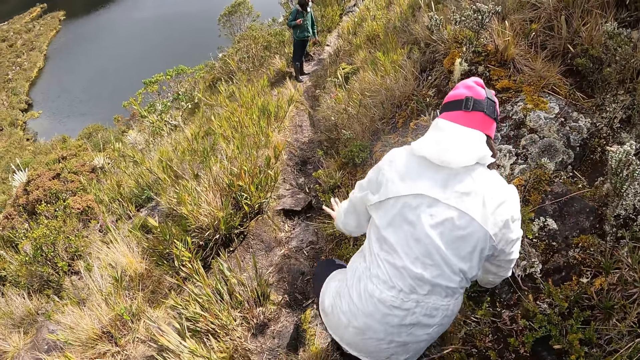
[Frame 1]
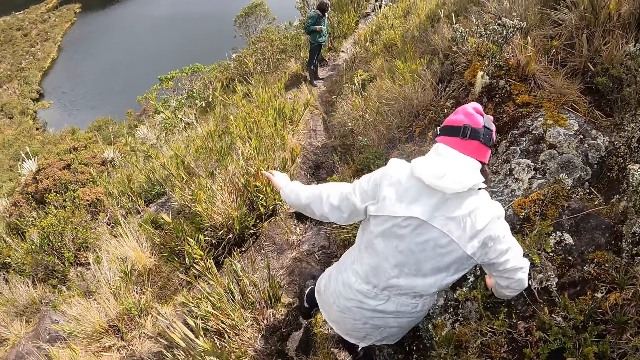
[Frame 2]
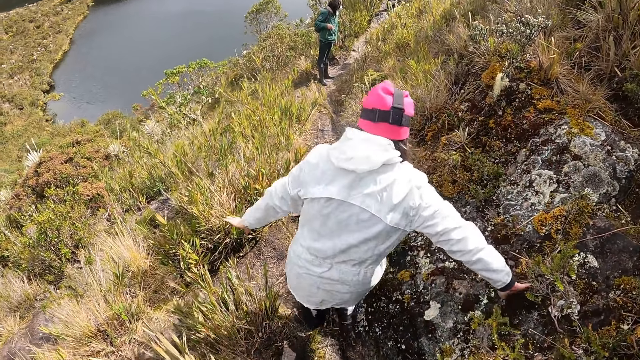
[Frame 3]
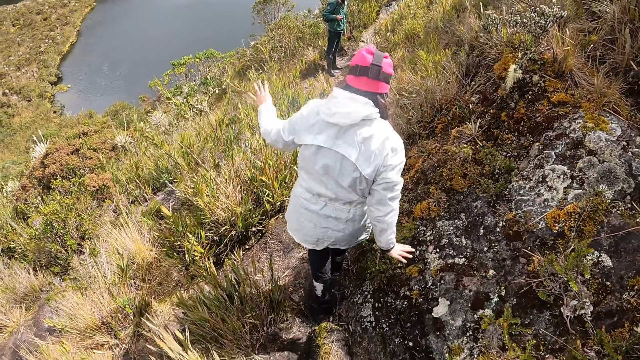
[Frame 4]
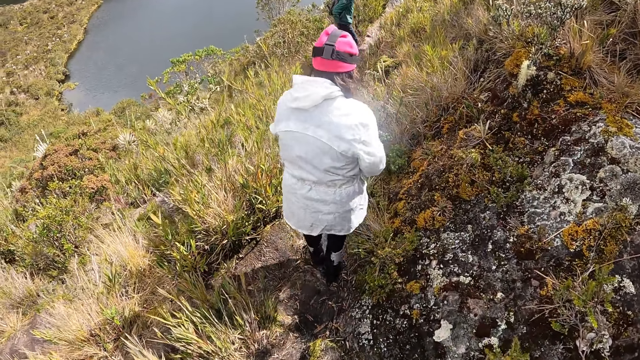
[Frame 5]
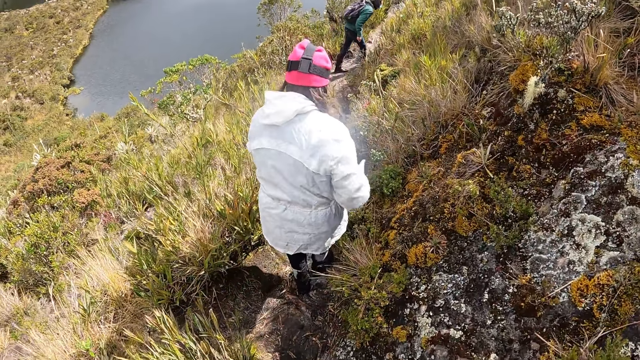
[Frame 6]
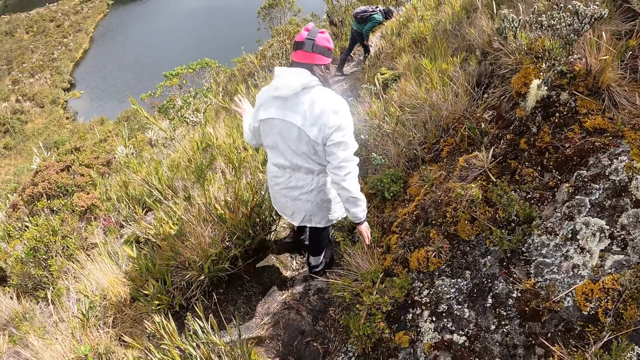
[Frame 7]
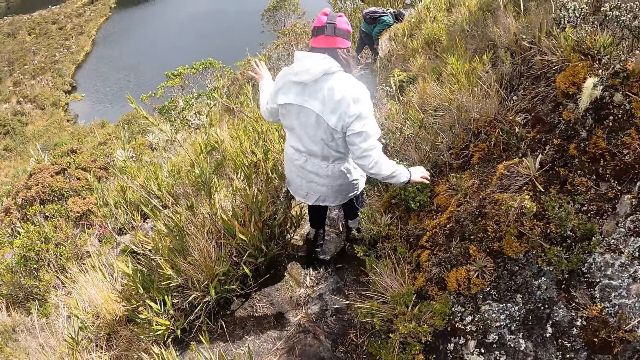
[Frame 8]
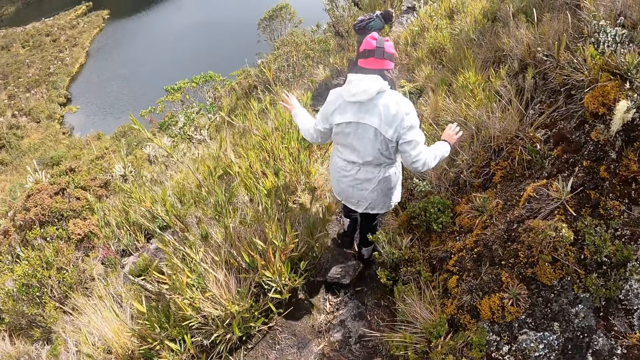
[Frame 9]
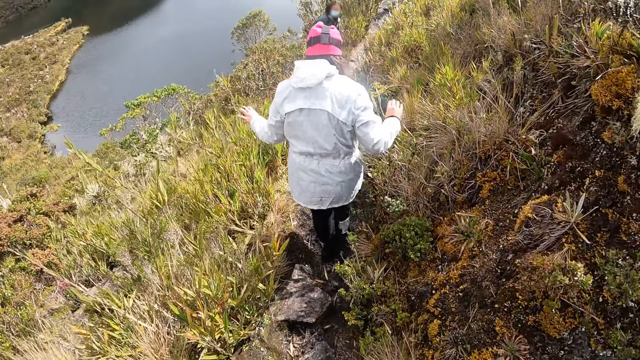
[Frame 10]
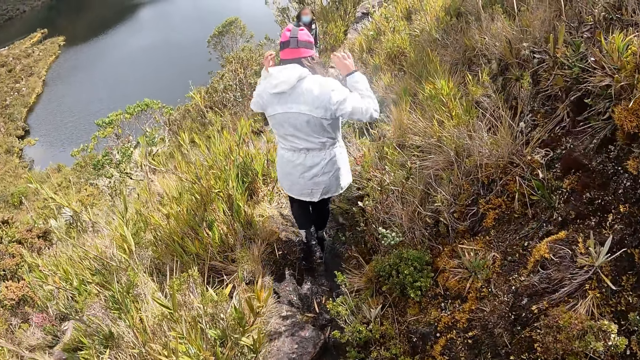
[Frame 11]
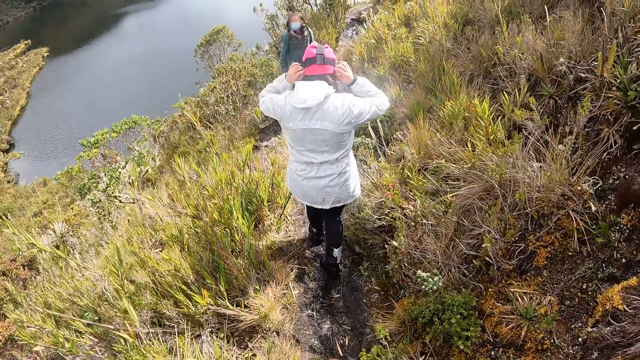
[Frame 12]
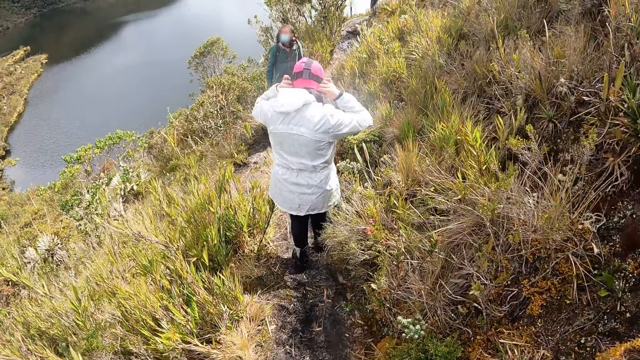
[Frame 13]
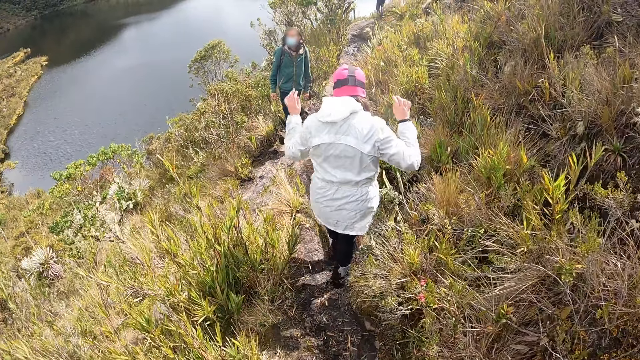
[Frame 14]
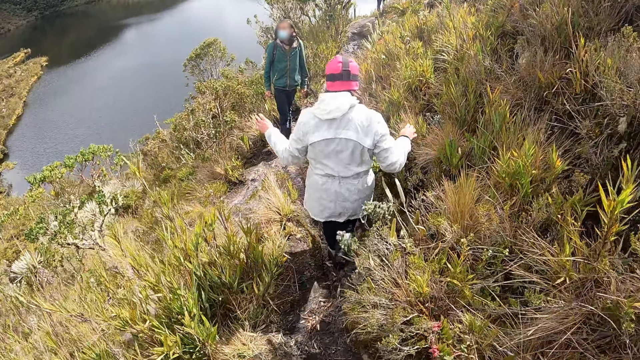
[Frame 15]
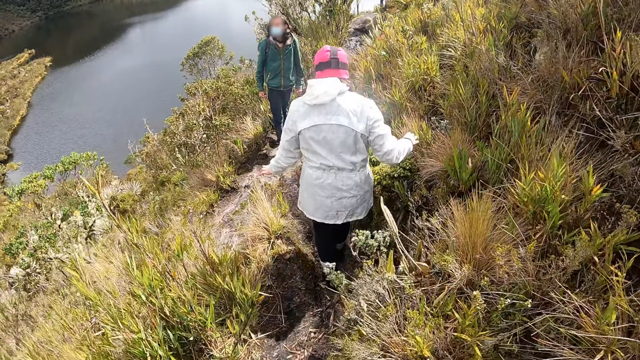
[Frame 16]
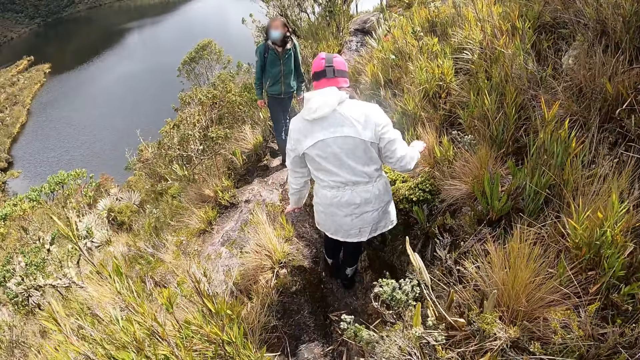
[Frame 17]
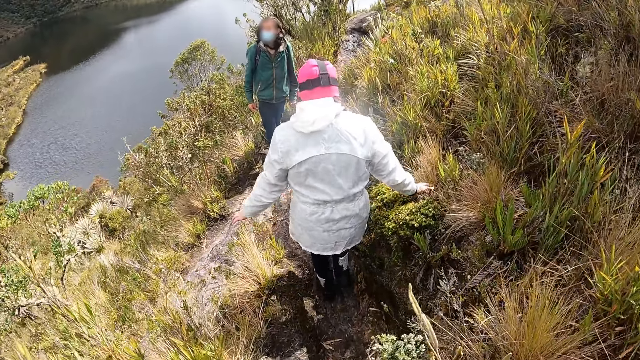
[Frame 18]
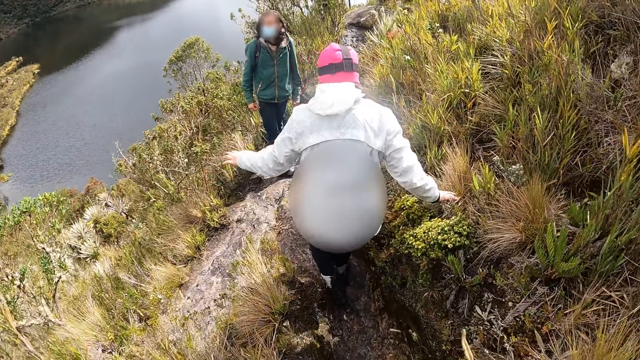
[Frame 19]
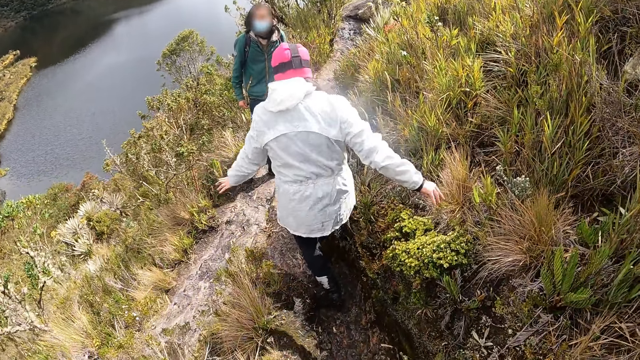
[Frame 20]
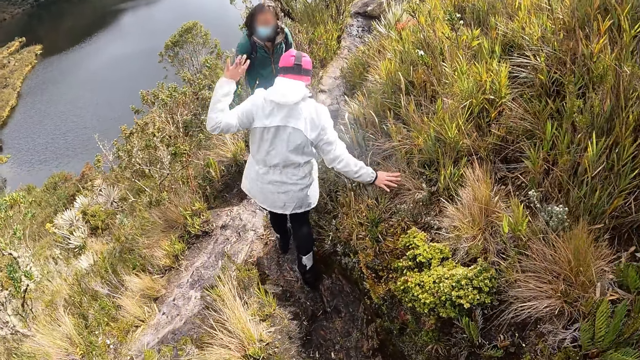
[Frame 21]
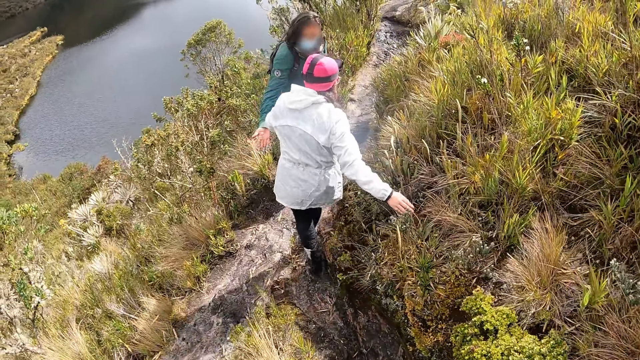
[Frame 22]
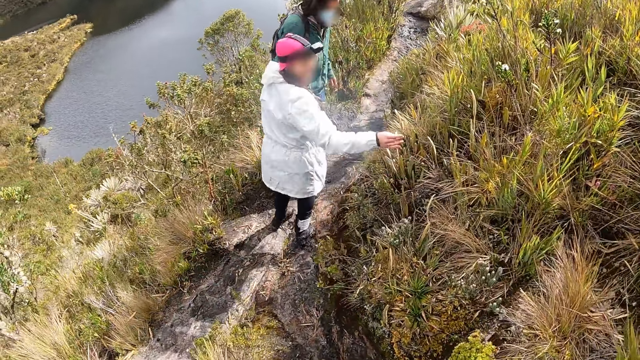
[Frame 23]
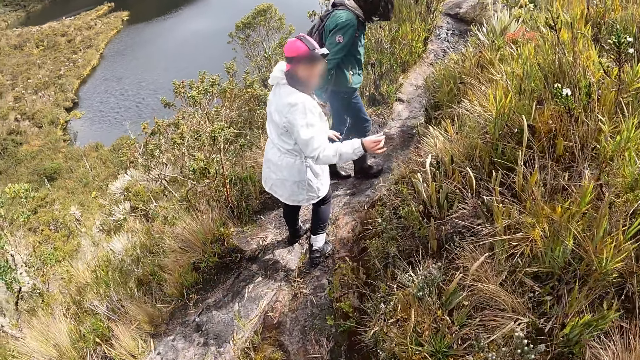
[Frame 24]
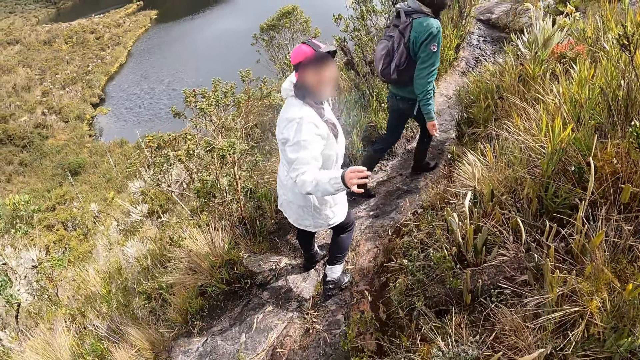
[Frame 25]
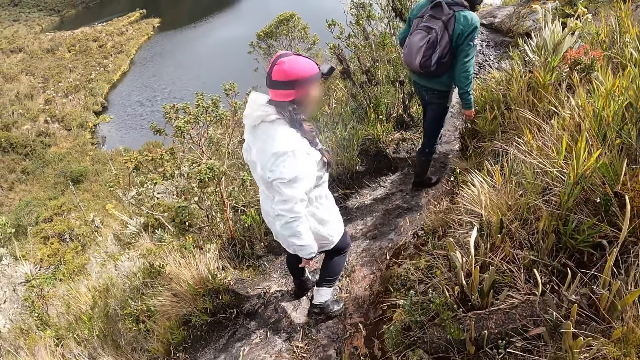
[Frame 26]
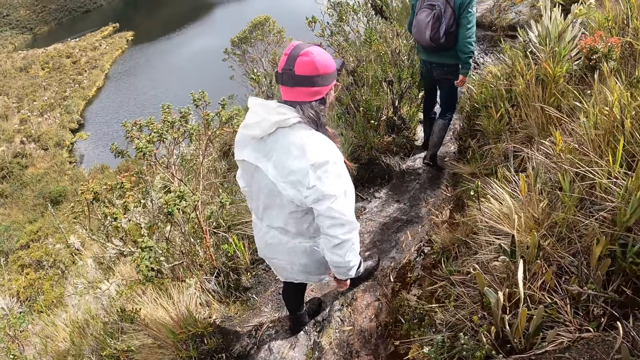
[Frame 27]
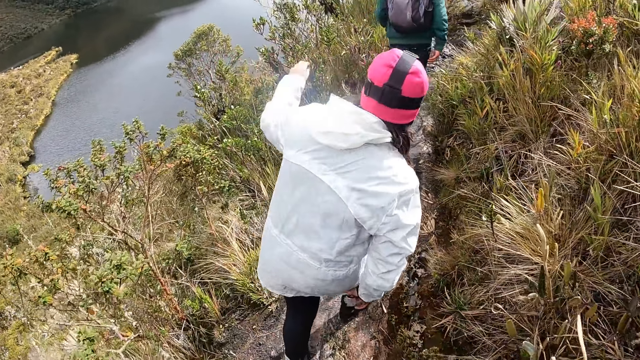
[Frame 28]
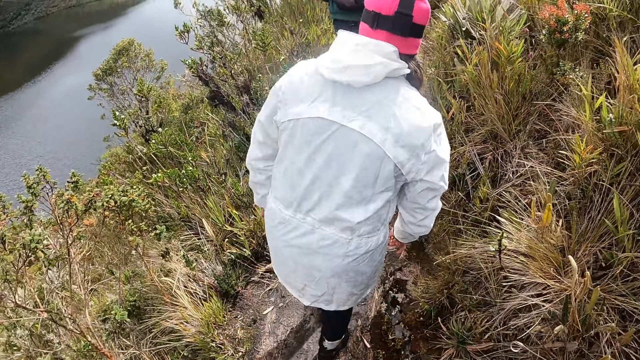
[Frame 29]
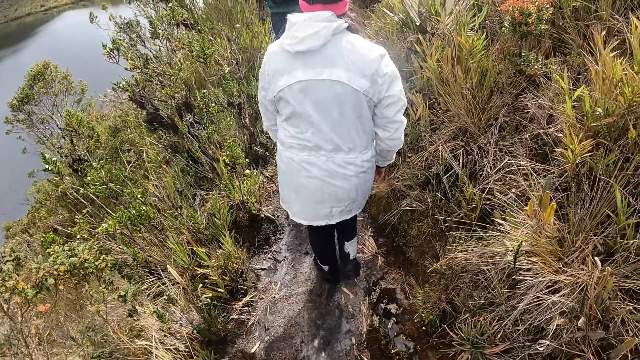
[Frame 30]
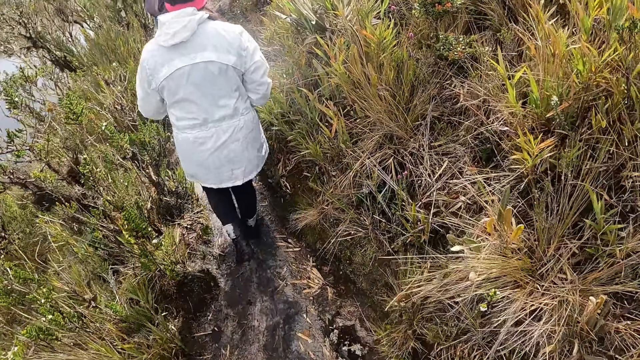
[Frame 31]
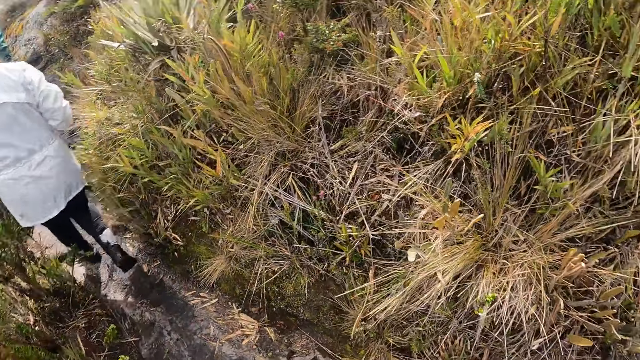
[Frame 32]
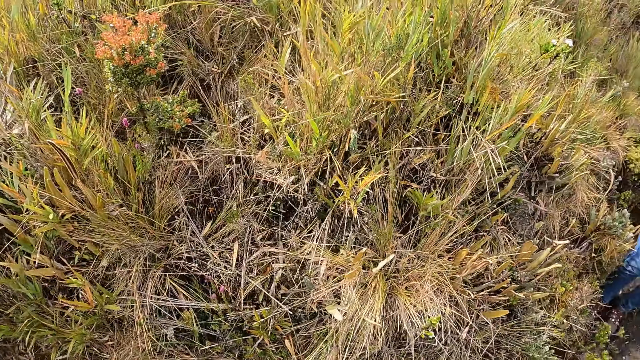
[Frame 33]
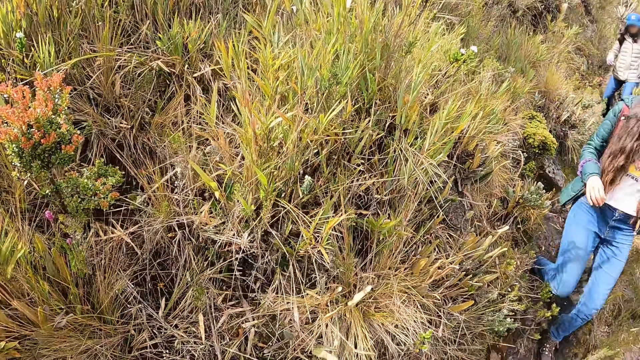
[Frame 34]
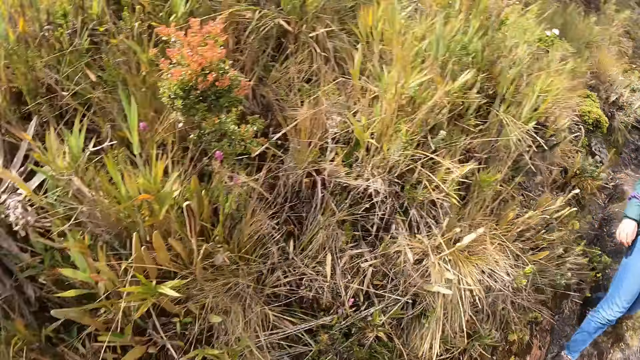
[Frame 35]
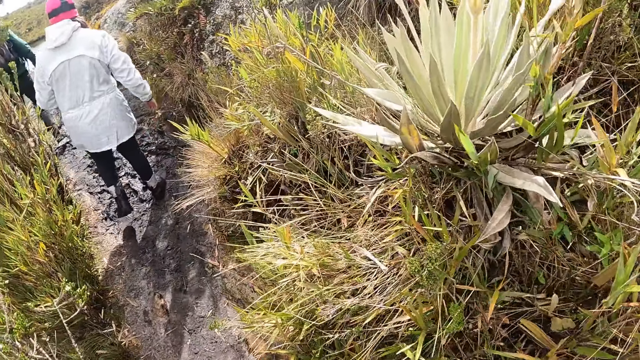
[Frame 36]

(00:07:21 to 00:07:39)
The woman adjusts a head warmer on her head with both hands. She places her right hand on some grasses. She converses with the camera wearer. She adjusts her cloth with her right hand. The camera wearer turns around and walks on a trail.

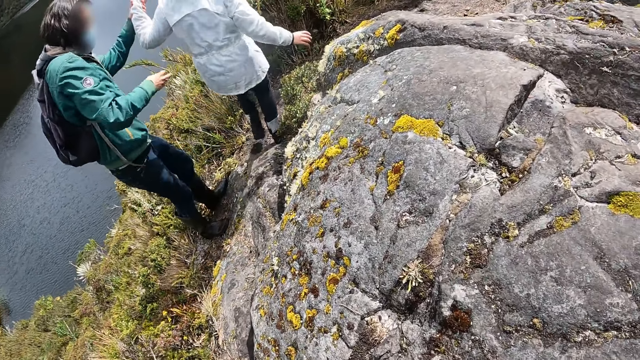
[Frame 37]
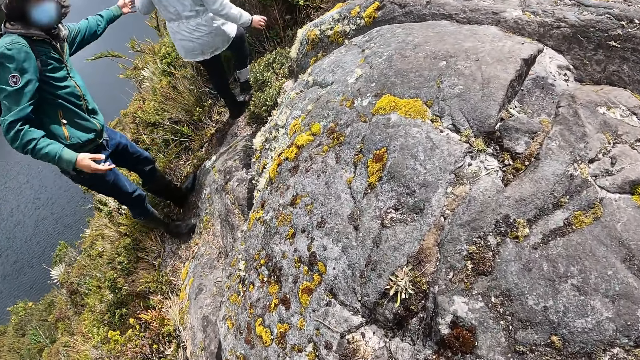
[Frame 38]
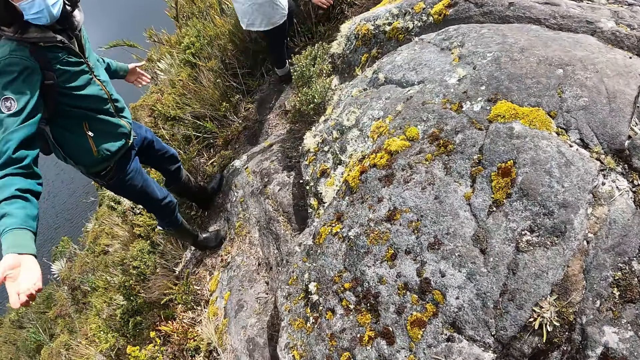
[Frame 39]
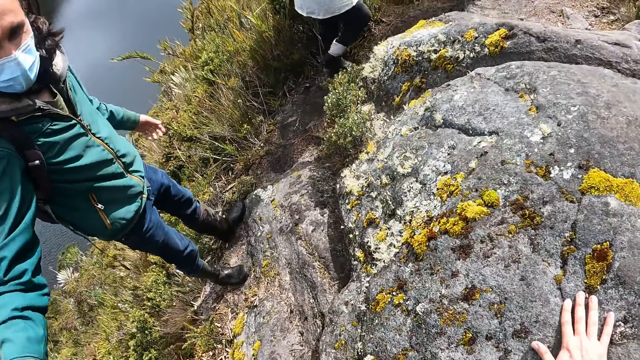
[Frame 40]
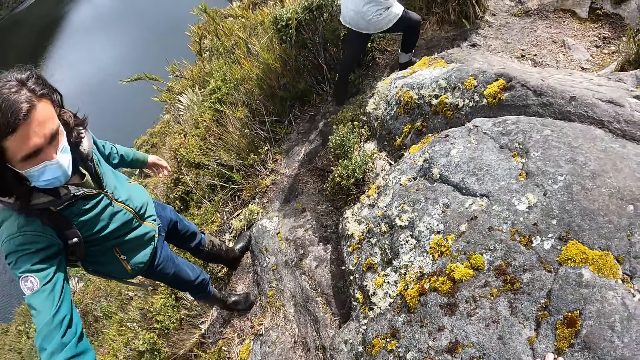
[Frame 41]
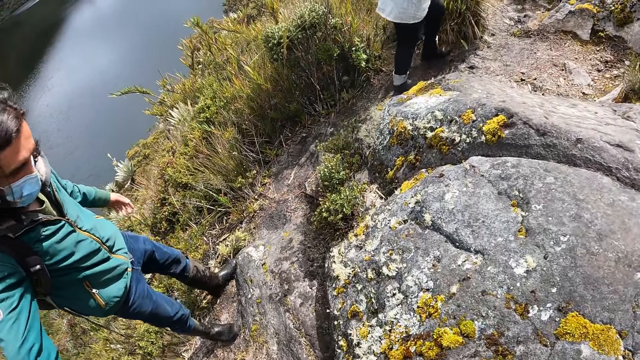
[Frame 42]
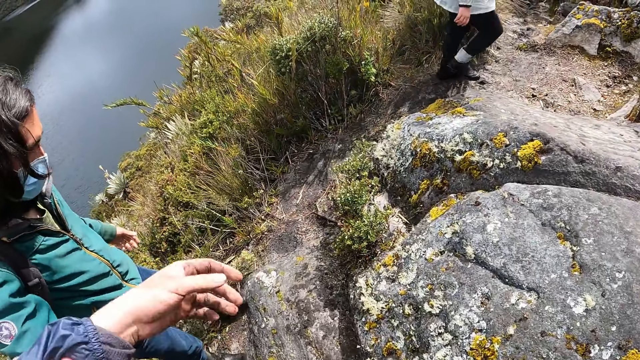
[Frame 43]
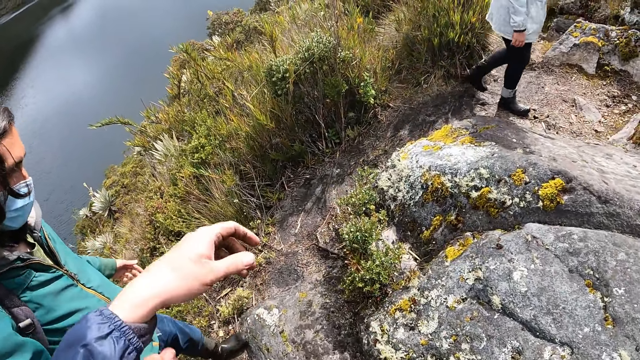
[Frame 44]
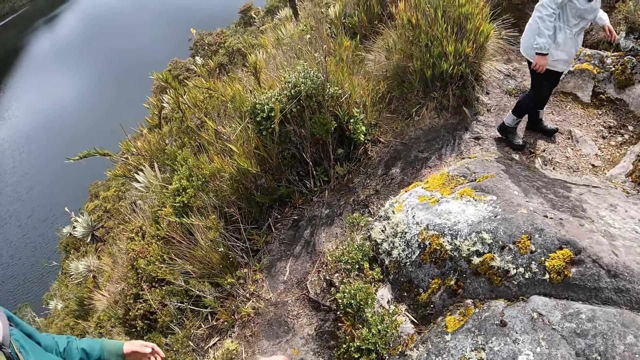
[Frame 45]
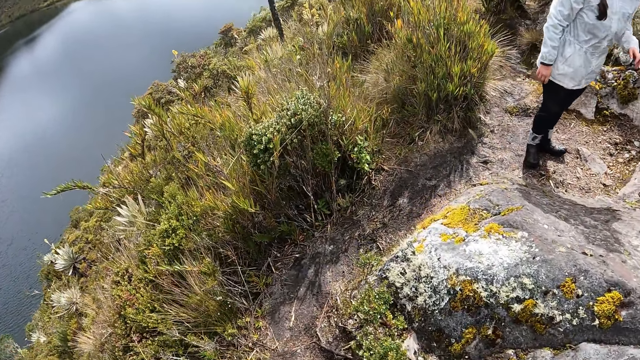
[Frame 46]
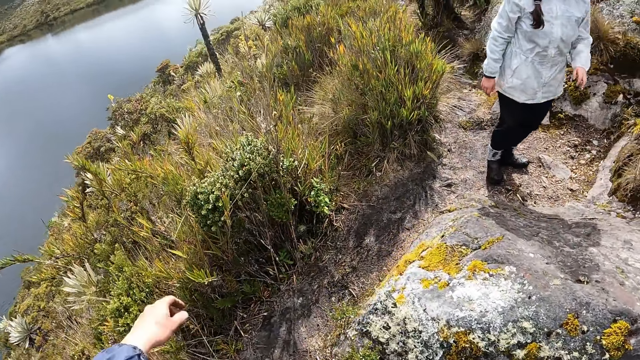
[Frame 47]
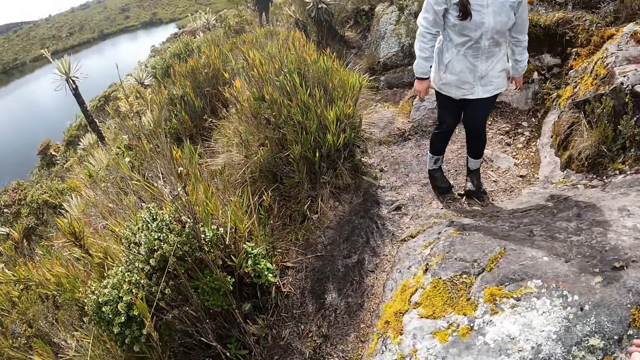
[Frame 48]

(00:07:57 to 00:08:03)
A man assists the camera wearer. The camera wearer holds on to a rock. The man assists the camera wearer. The camera wearer walks down the rock and walks on a trail.
